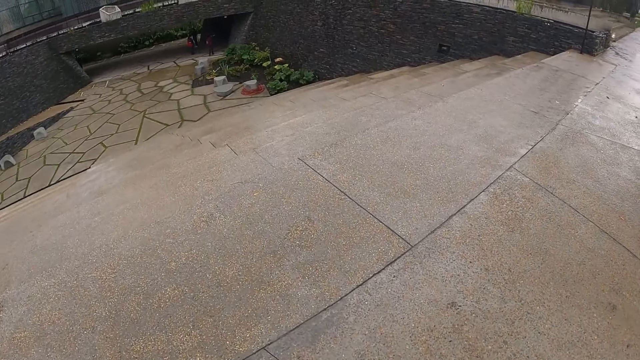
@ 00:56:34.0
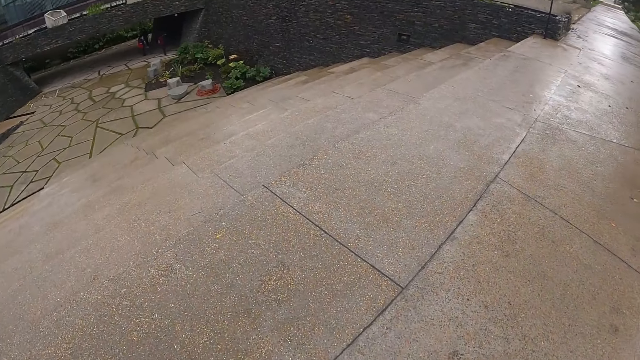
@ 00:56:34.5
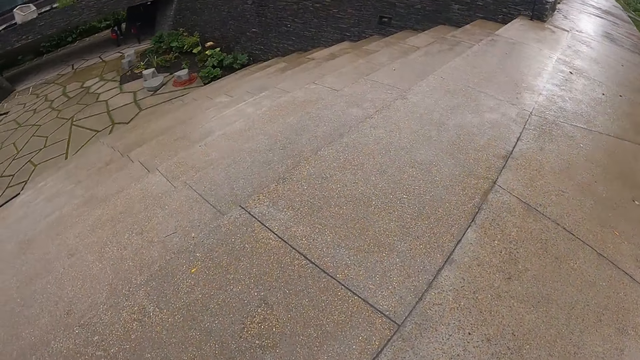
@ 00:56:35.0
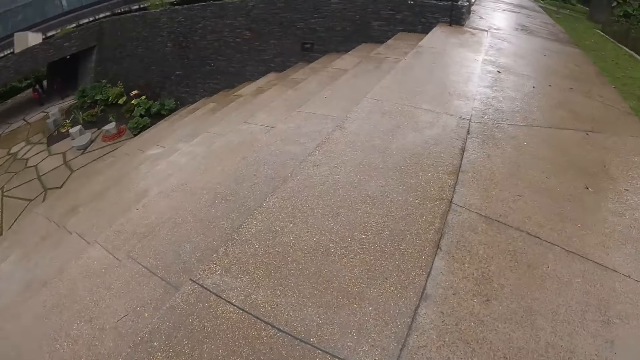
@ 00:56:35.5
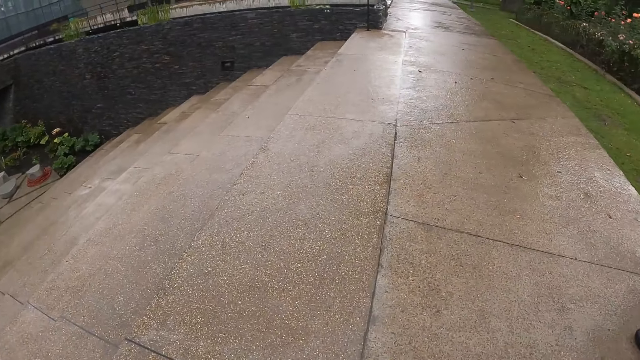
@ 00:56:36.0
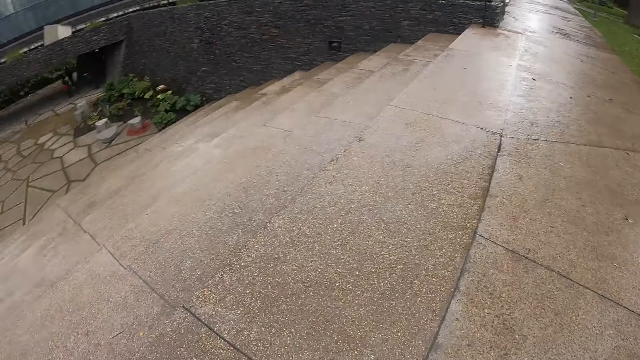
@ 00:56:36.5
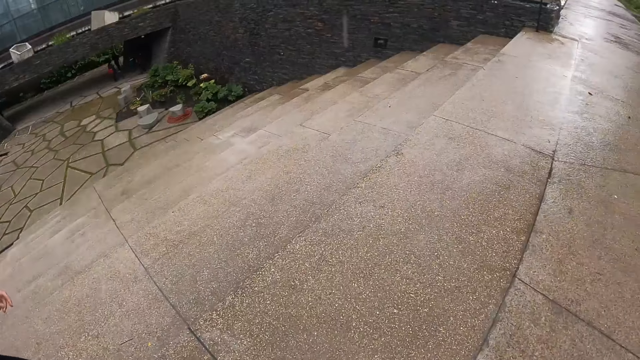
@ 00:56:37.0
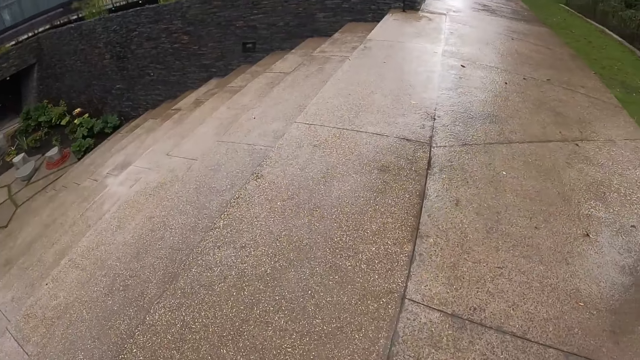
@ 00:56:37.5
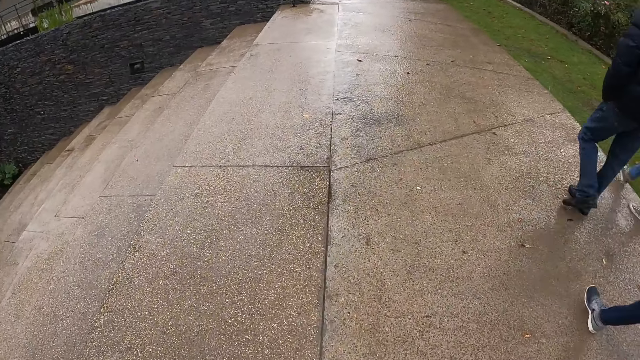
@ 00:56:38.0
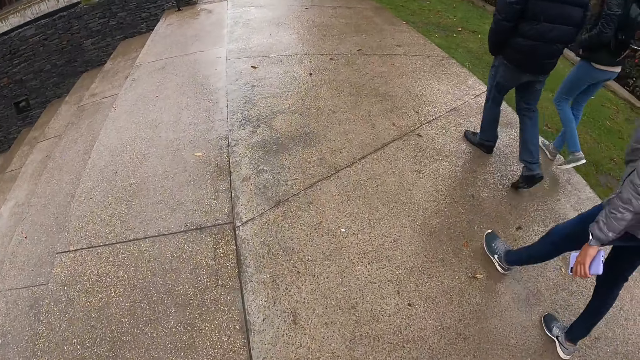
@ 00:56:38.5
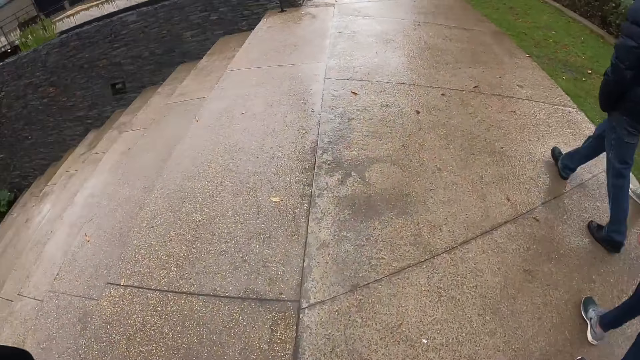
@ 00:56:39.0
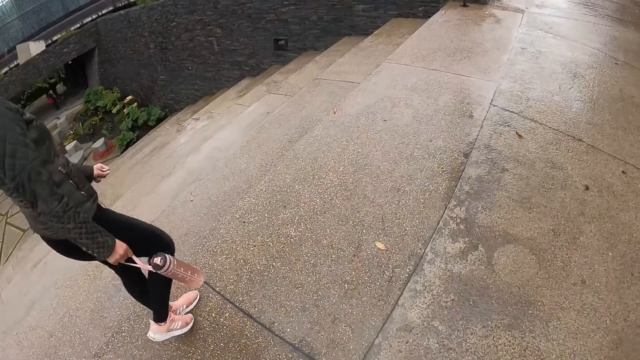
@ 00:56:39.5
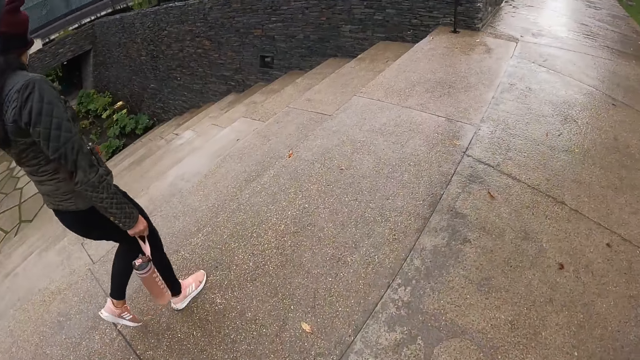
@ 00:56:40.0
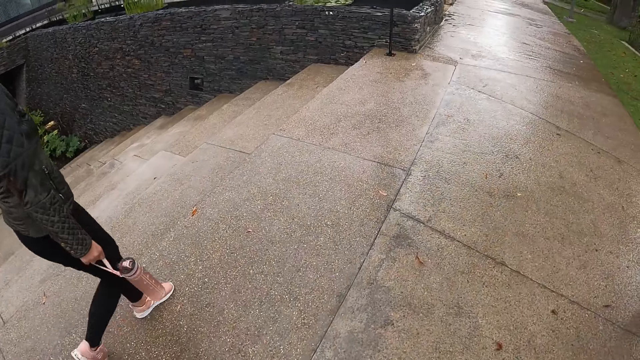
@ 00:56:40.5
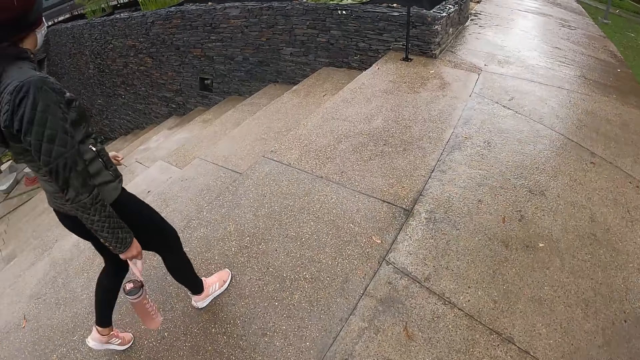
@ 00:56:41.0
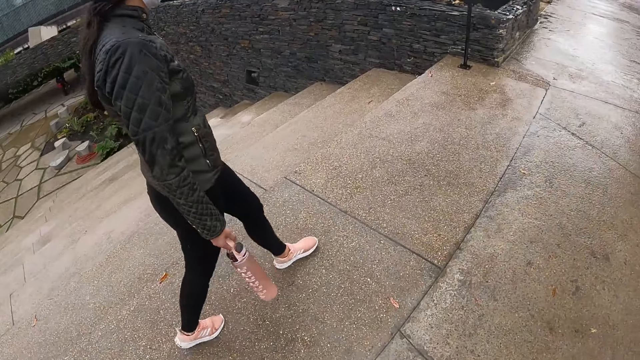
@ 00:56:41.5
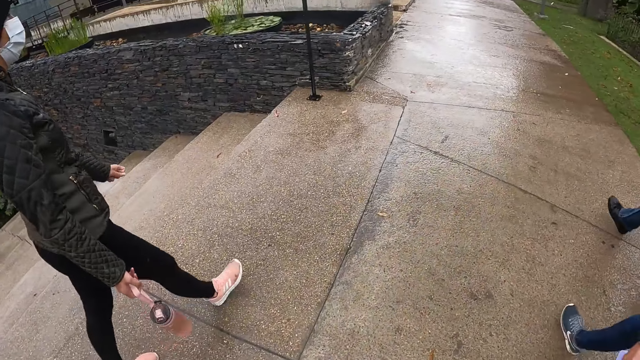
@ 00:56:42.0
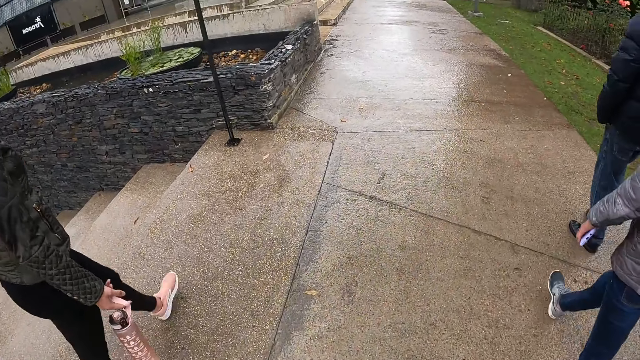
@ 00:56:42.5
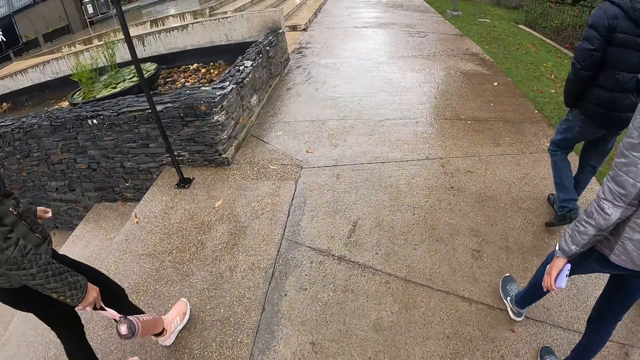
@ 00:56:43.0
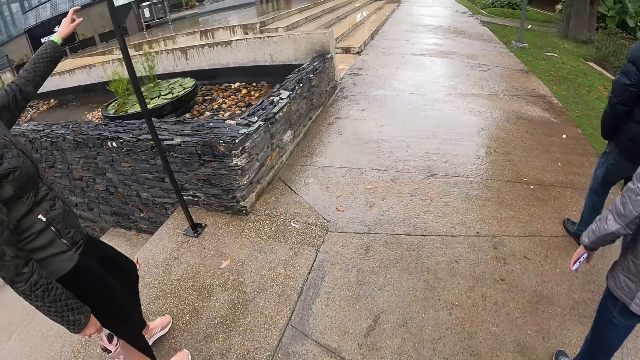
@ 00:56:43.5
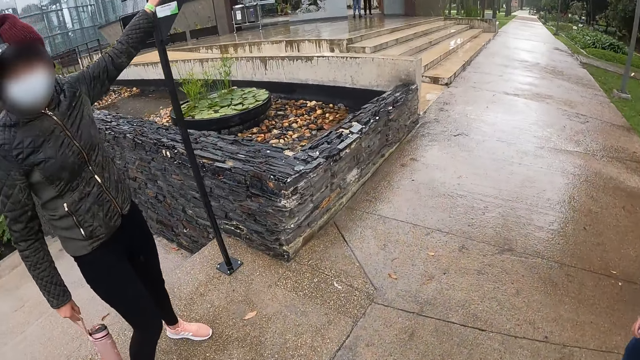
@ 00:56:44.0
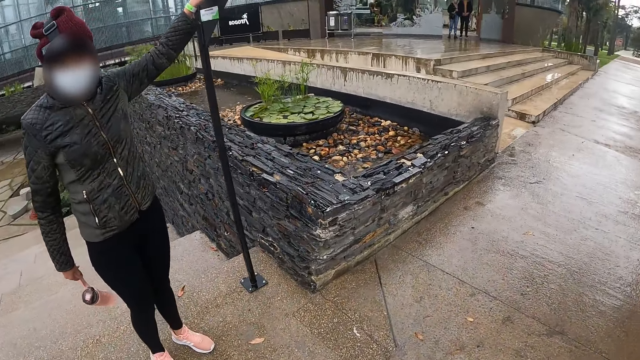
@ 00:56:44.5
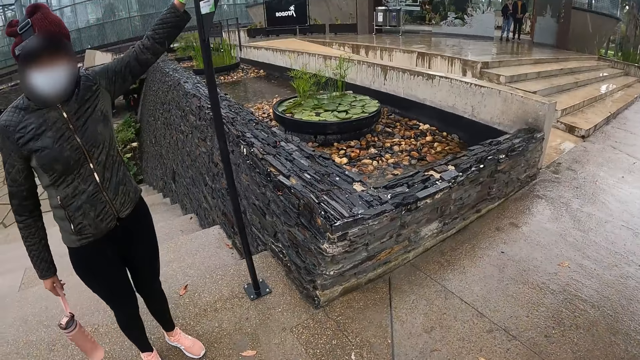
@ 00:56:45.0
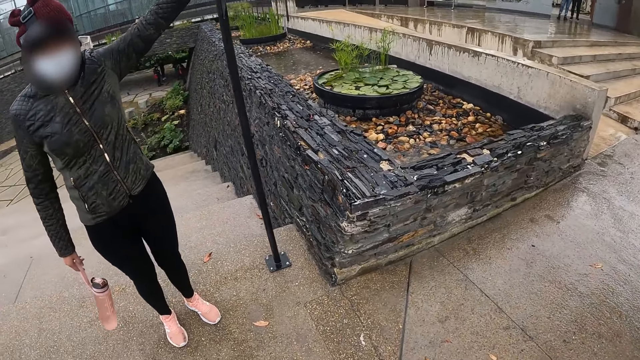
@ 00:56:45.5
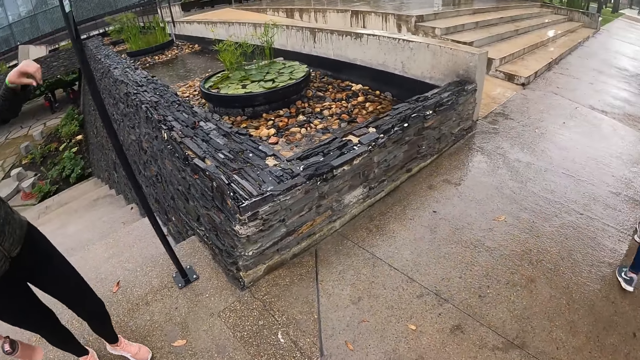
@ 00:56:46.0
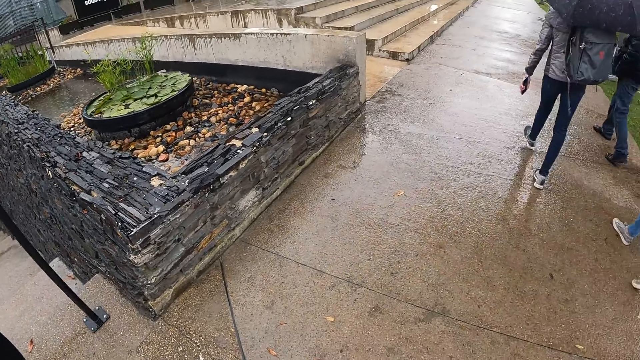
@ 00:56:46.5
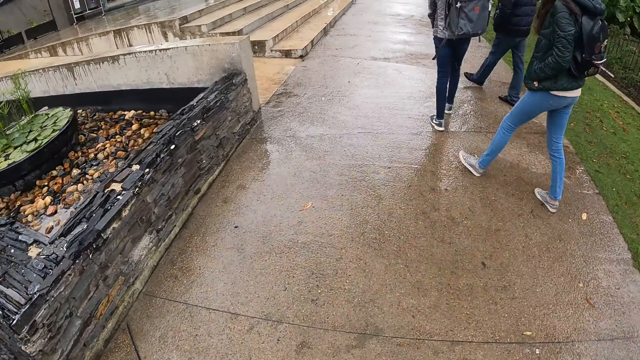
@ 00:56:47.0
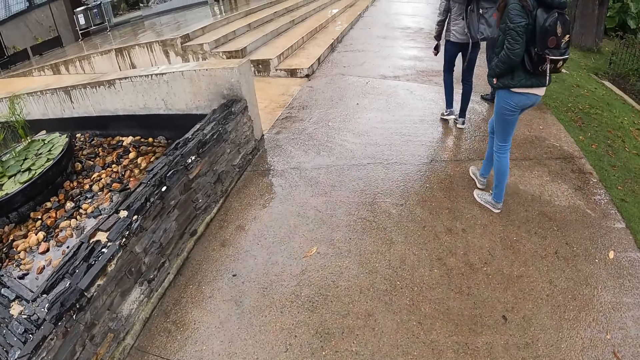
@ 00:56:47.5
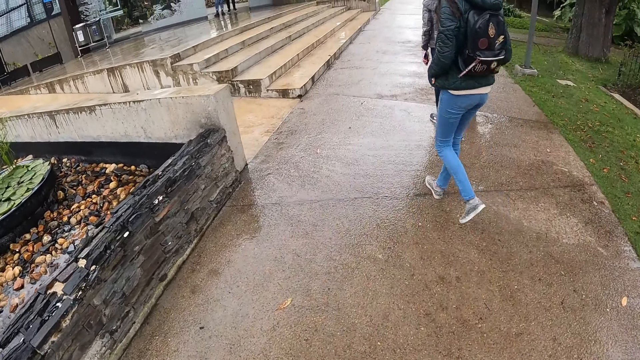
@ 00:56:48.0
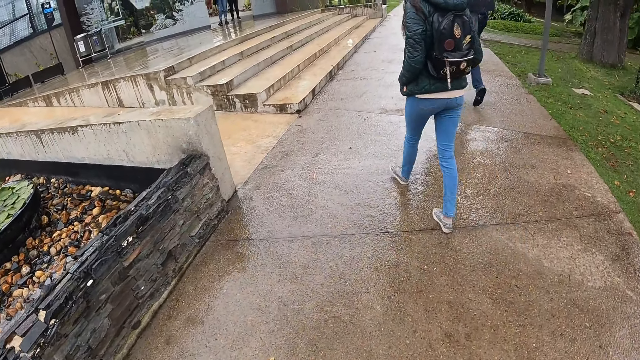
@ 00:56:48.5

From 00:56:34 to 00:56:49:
The woman holds a pole with her left hand. The woman removes her left hand from the pole.

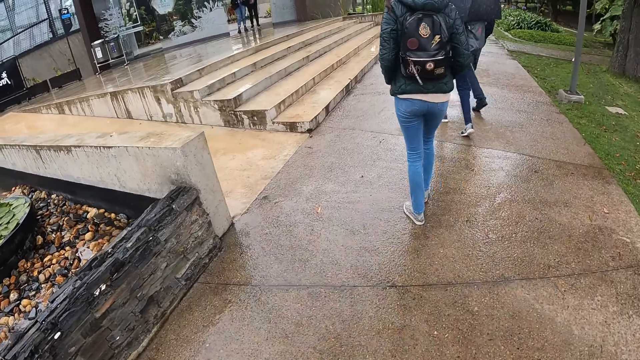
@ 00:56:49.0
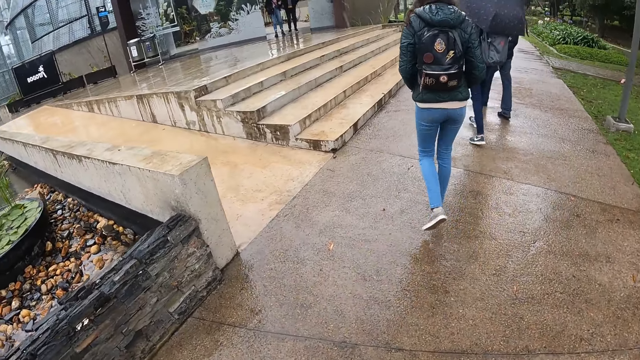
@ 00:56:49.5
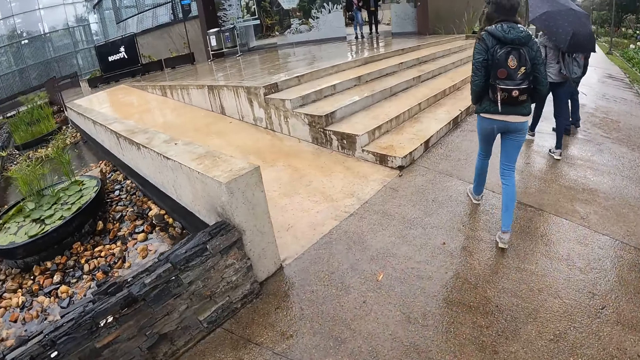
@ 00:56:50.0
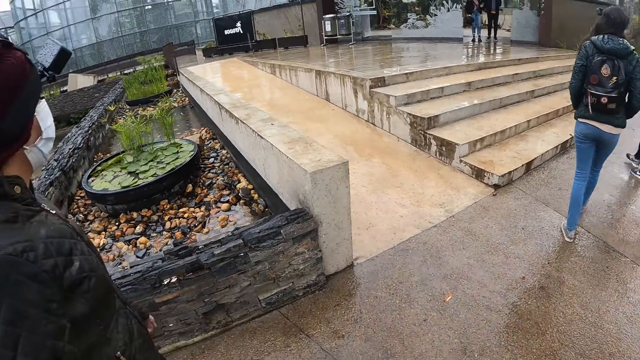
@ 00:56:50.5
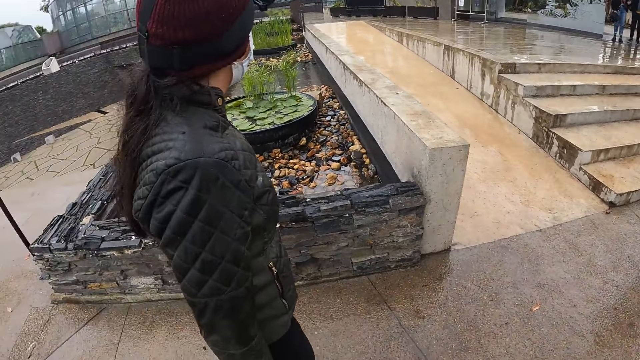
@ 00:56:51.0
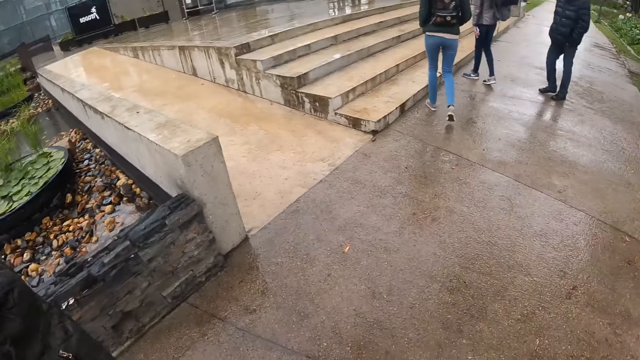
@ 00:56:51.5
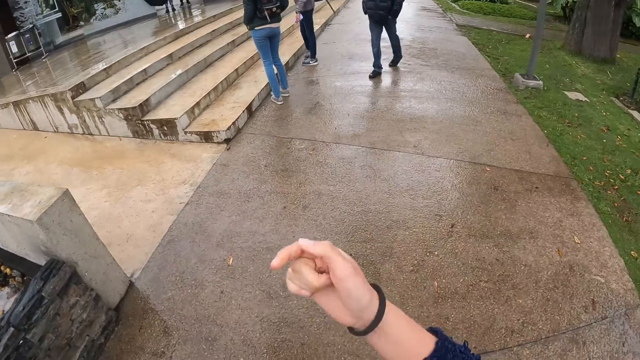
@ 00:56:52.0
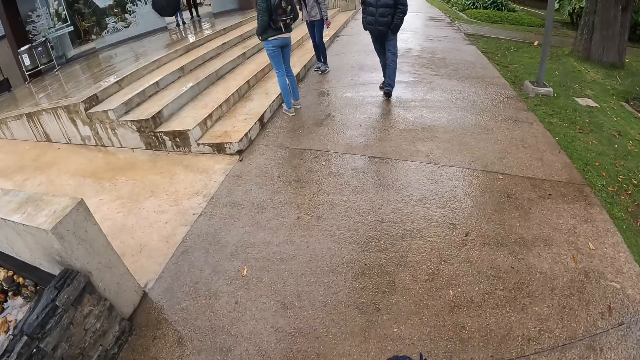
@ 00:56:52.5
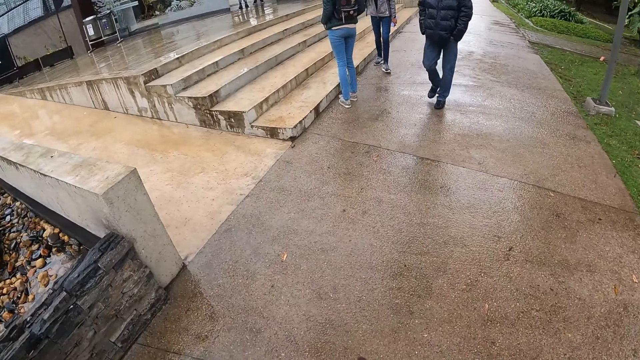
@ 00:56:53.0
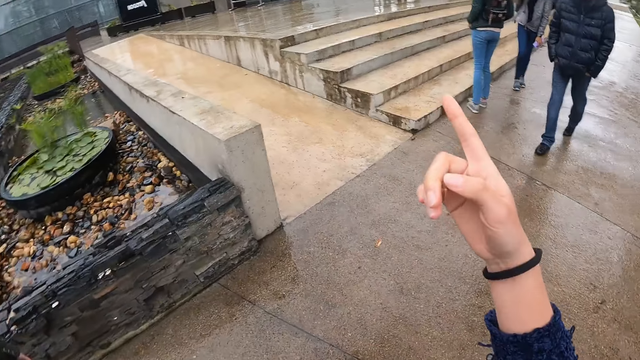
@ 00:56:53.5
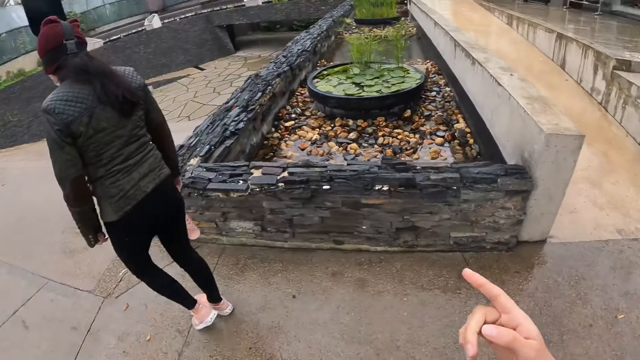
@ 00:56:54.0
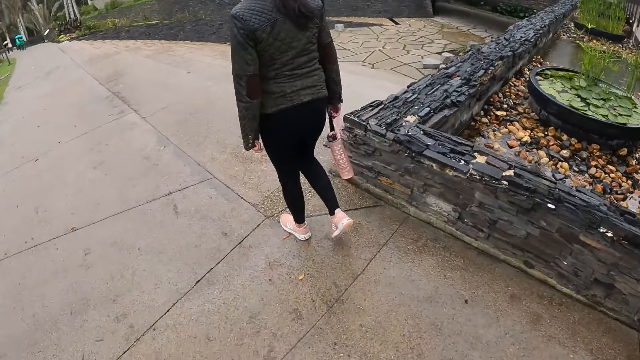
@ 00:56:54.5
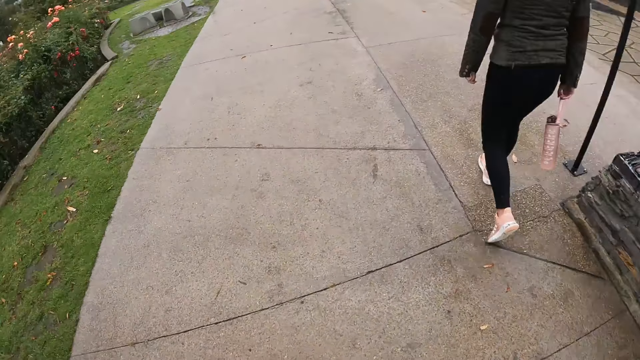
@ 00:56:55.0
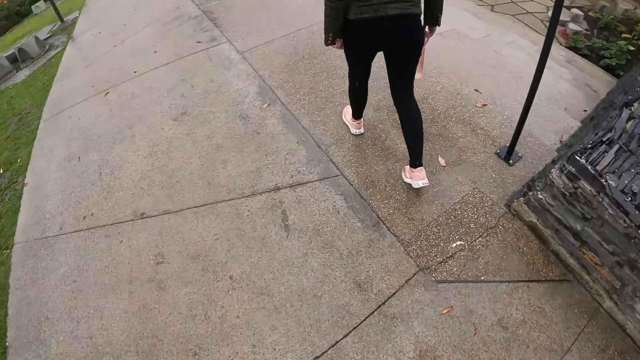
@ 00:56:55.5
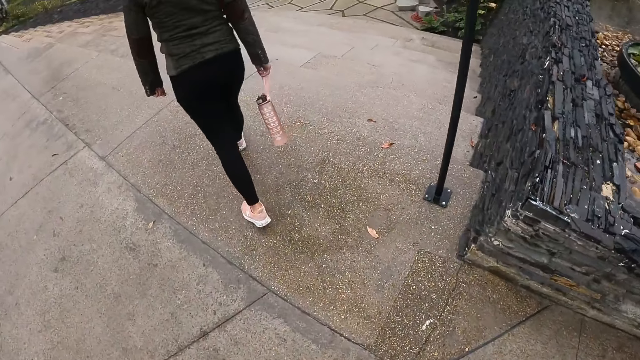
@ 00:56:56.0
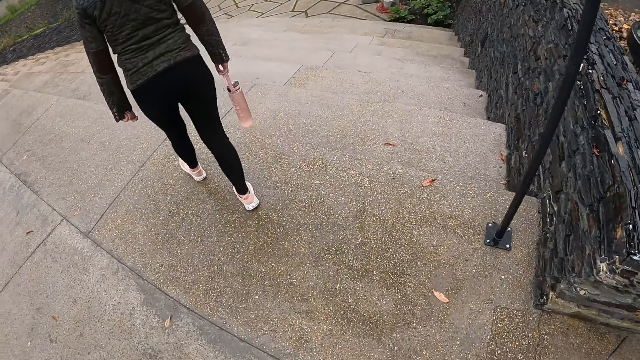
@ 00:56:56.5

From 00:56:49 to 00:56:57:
The camera wearer converses with the group of people. They point at the house.
